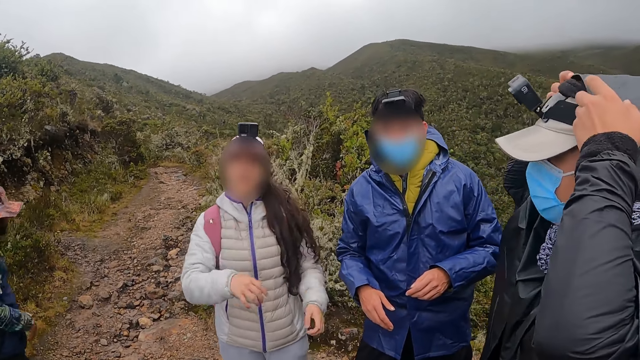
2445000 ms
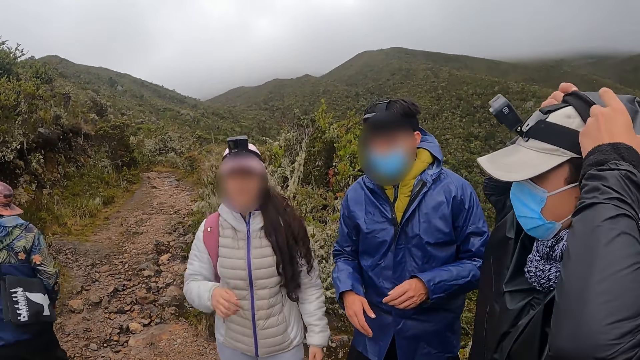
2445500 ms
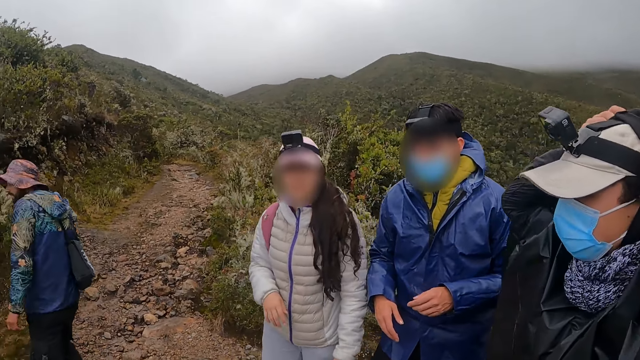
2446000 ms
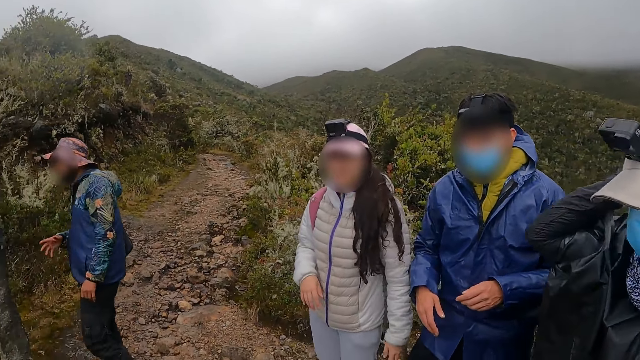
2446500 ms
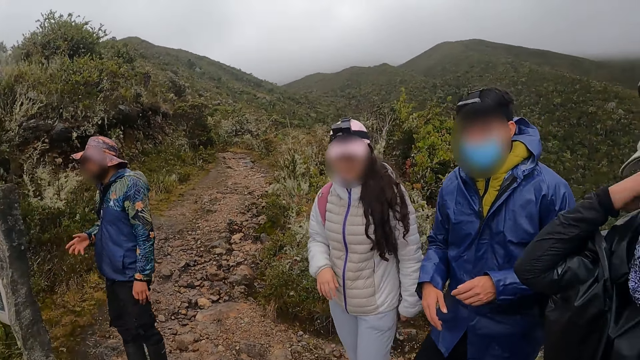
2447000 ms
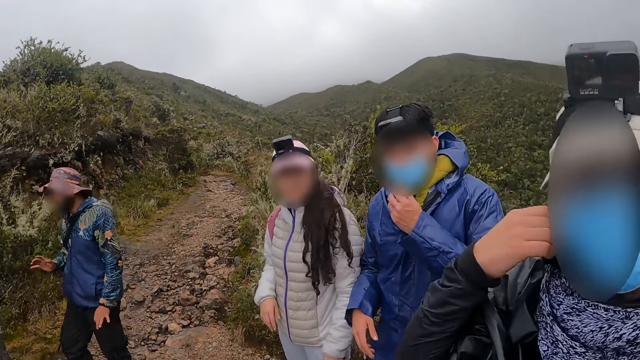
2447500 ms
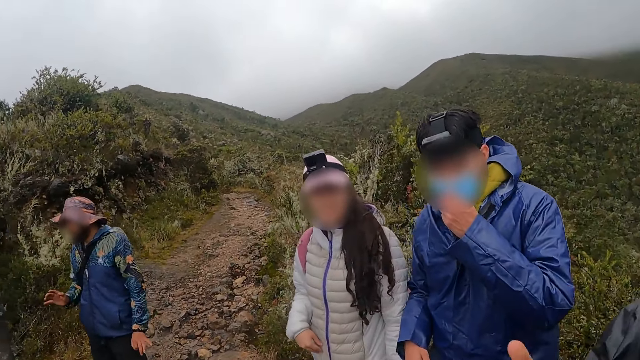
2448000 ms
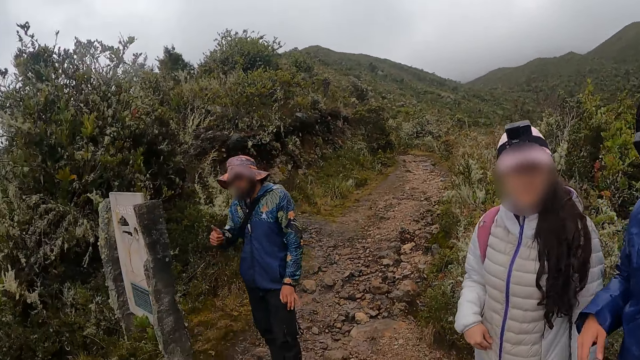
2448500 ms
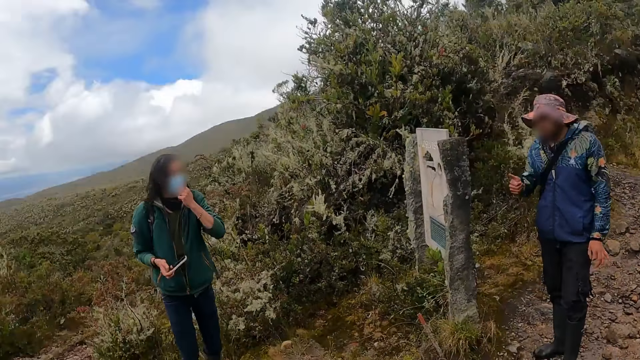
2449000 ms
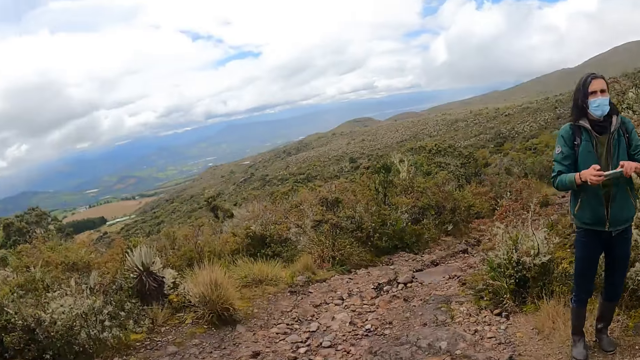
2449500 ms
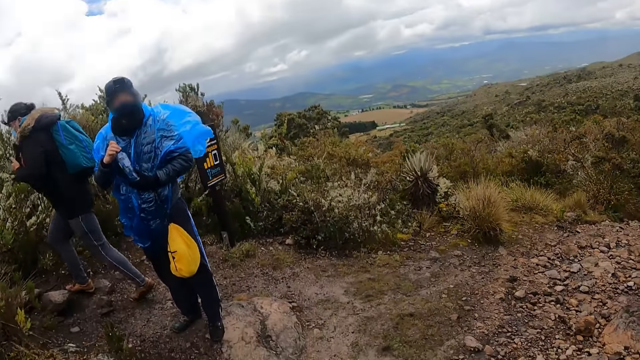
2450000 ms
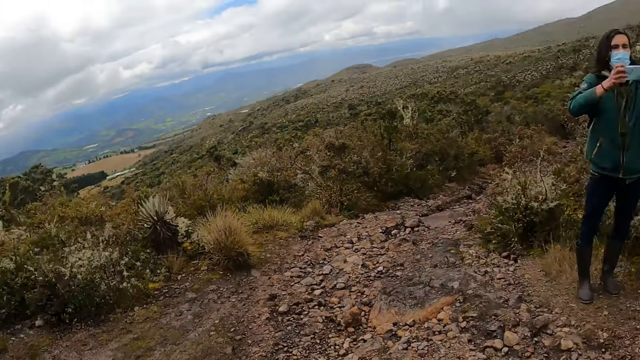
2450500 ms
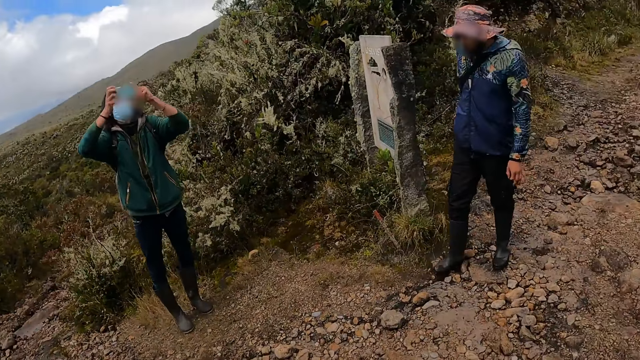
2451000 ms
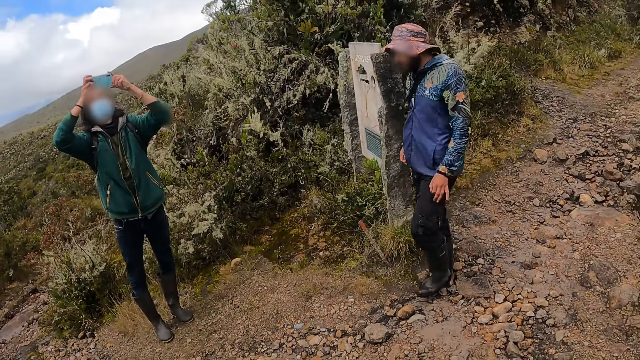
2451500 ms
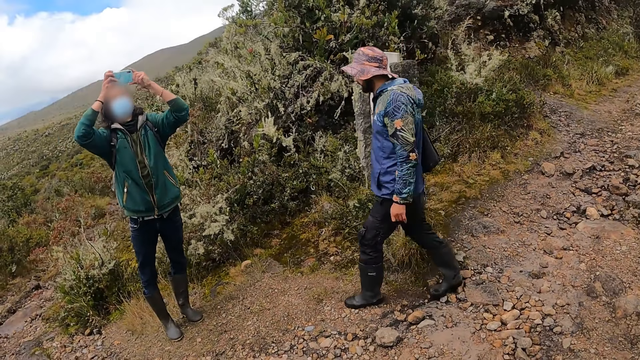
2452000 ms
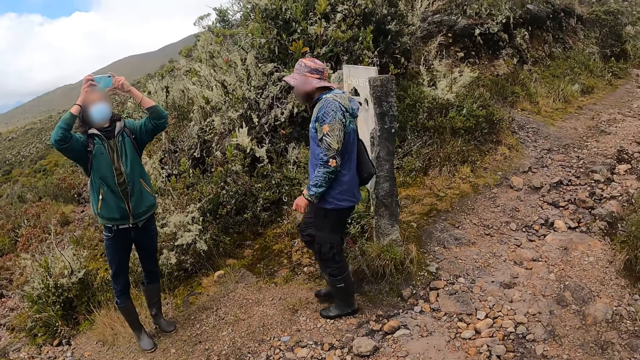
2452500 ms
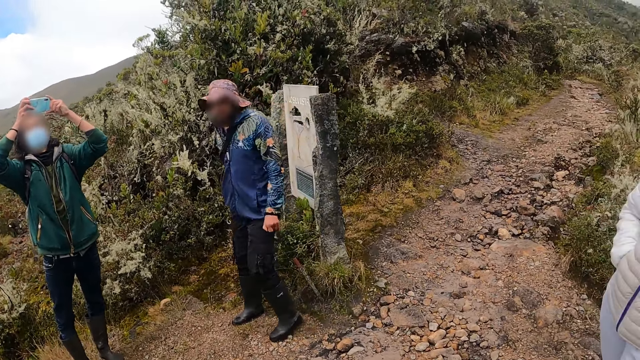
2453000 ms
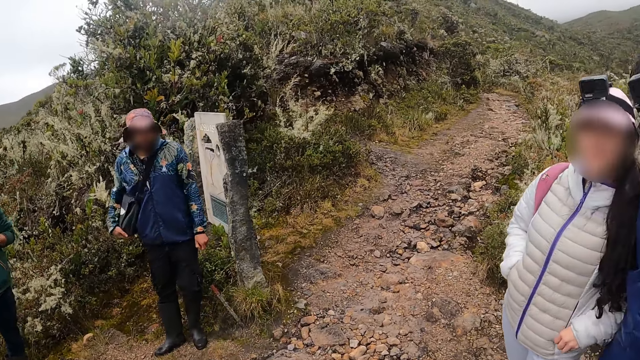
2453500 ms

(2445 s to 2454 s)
A man touches his nose mask on his face with his left hand. Another man touches his nose mask on his face with his left hand. The other man takes pictures of the group of people with the mobile phone in both his hands.

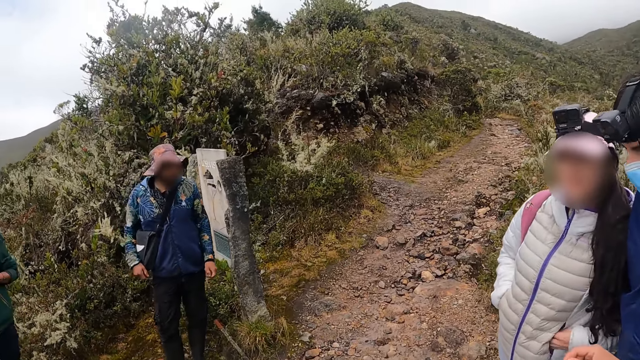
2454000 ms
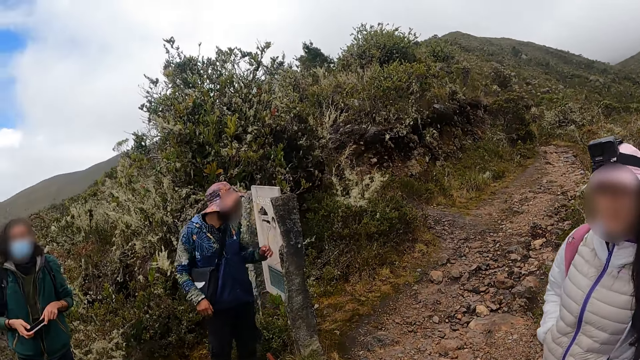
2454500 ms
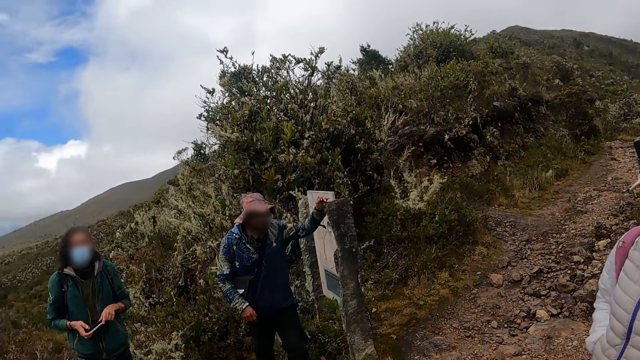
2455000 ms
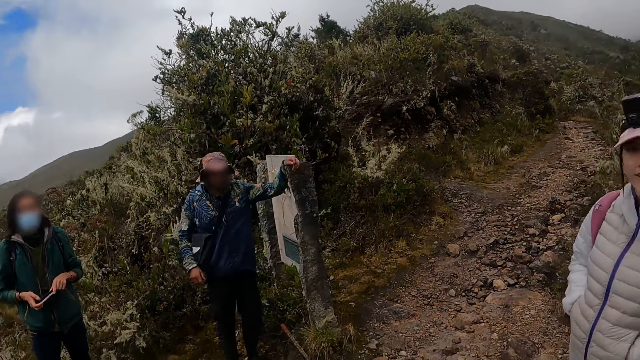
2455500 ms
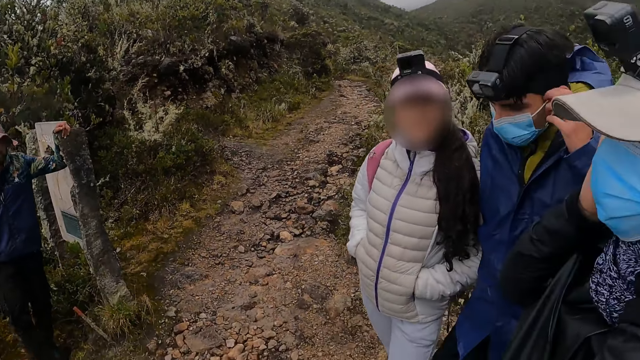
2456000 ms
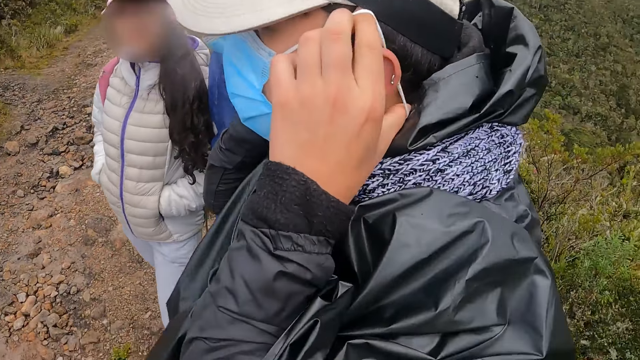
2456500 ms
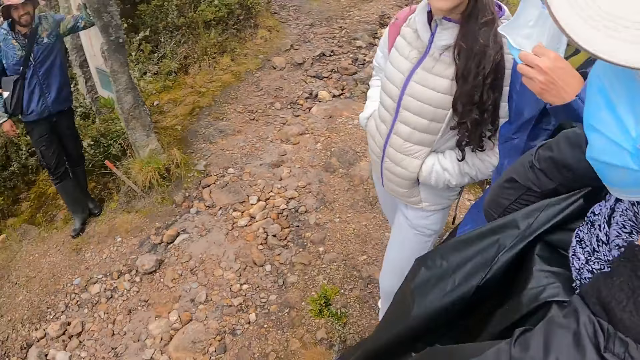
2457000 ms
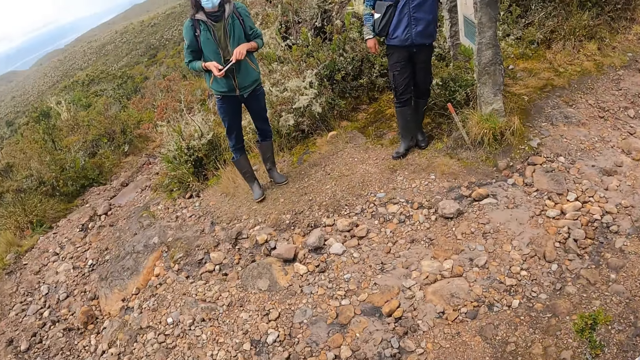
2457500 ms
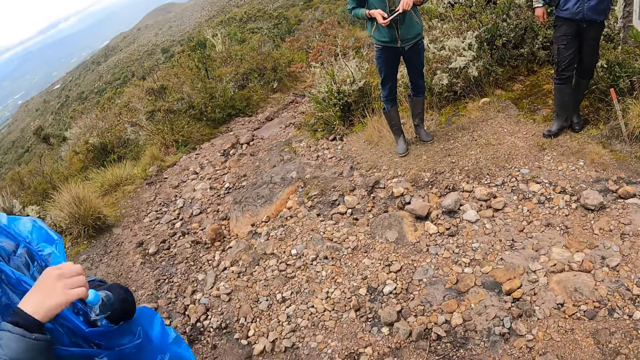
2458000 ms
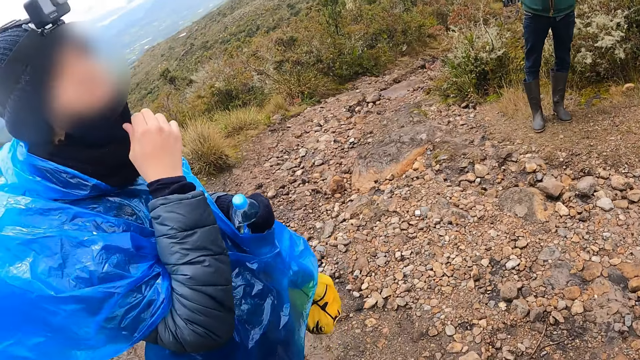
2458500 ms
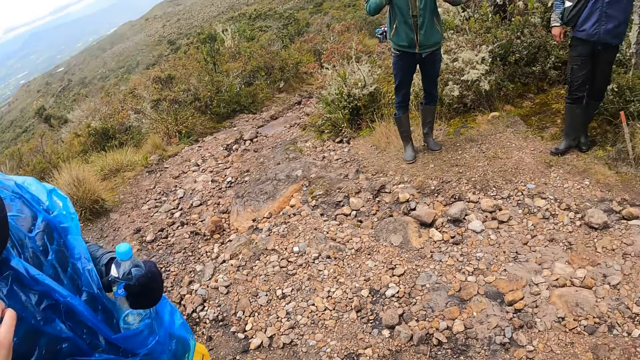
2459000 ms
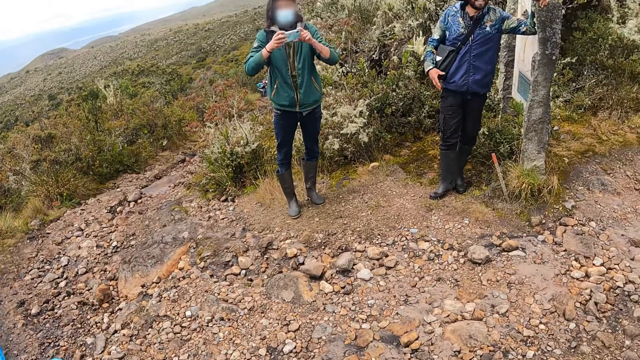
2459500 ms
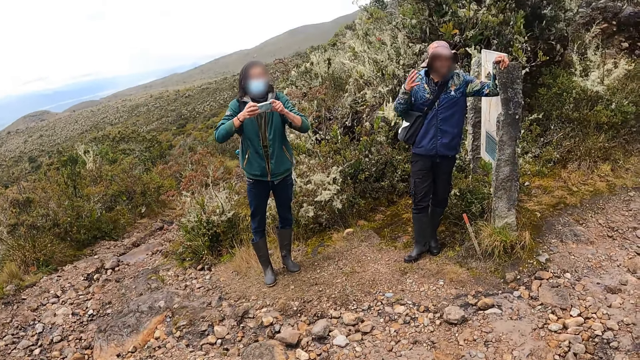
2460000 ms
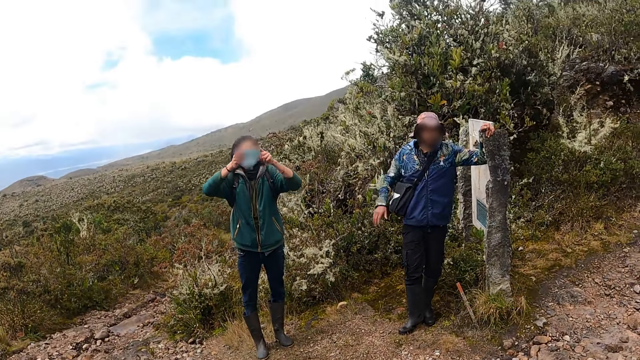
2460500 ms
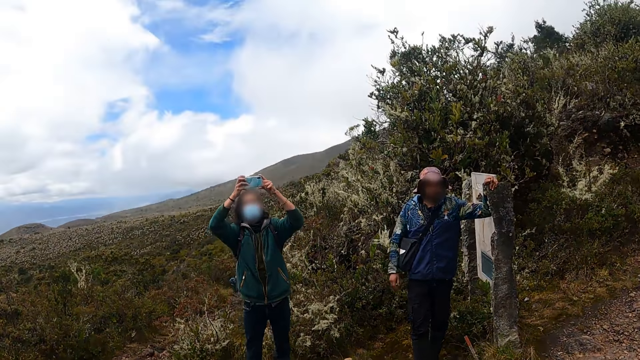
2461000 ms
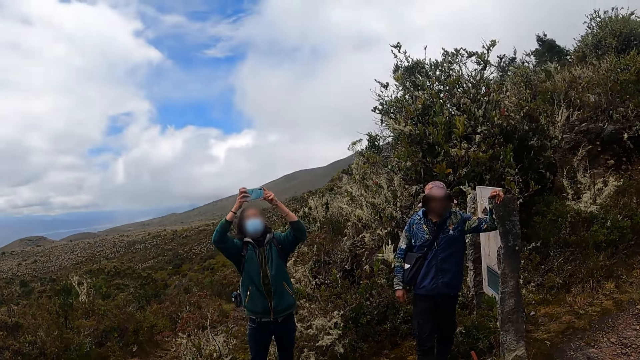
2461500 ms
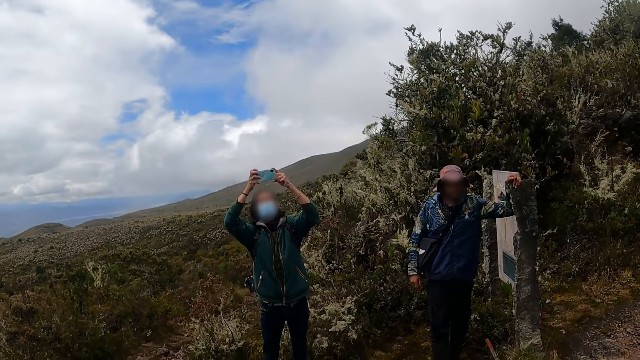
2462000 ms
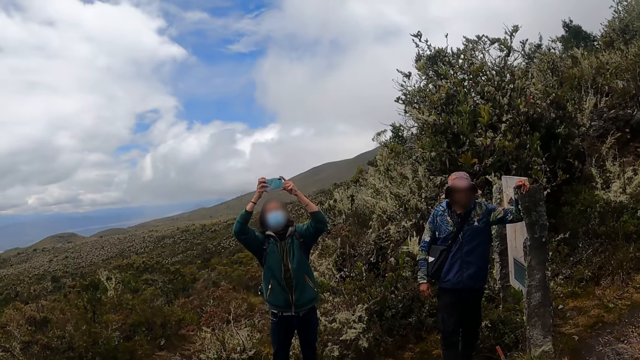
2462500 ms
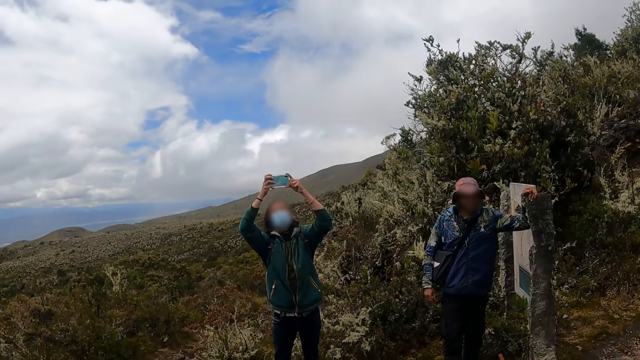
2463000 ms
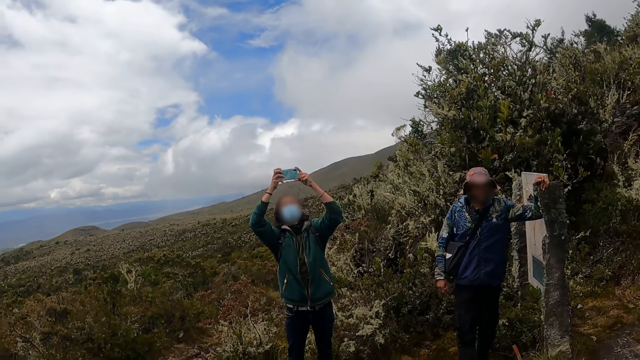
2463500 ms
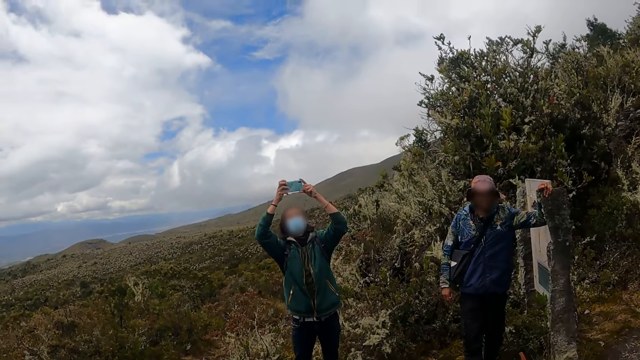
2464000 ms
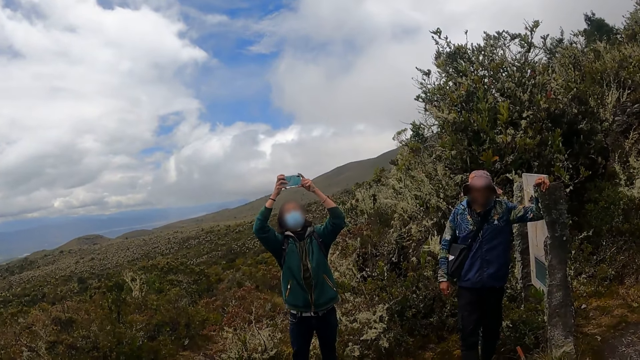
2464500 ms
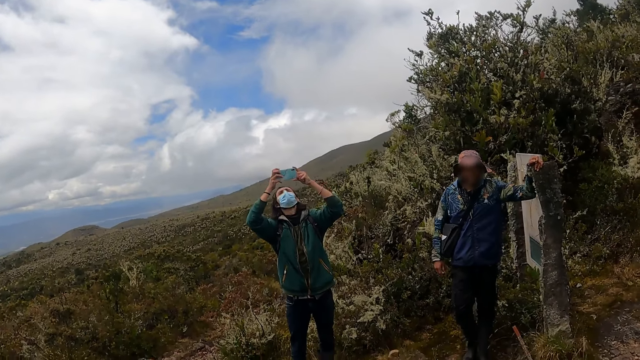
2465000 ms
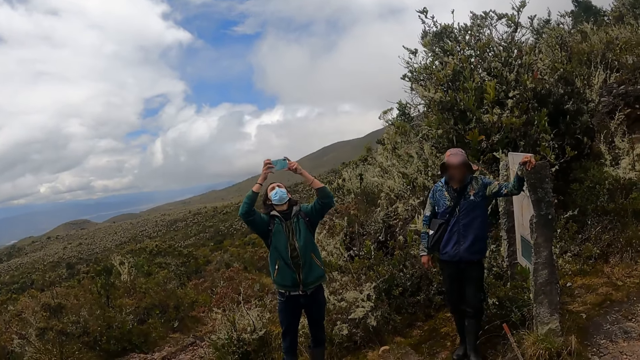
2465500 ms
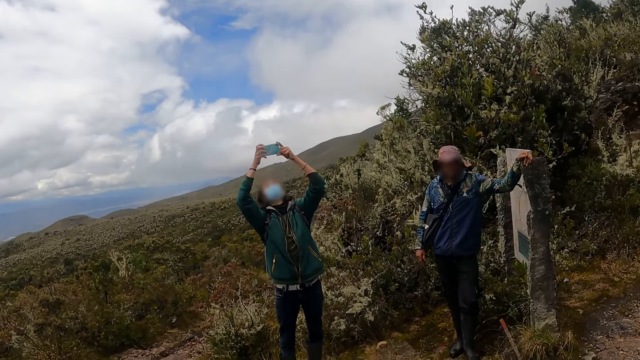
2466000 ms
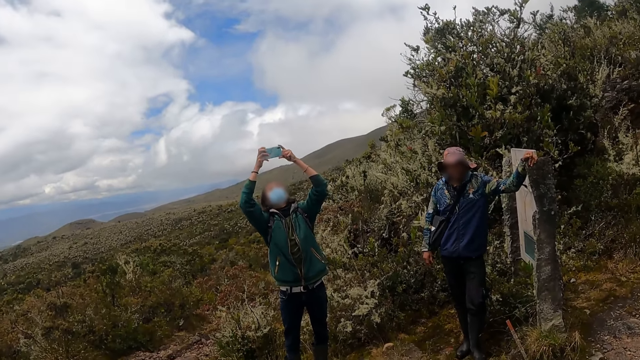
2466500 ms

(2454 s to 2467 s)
A man touches a rock with his left hand. A person leans on the sign post. Another person adjusts a mask. The camera wearer looks around. Another person takes a photo.
